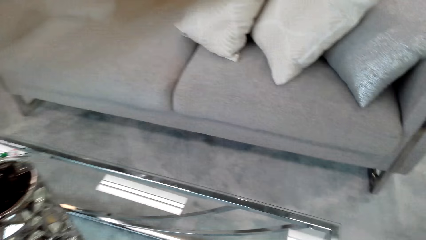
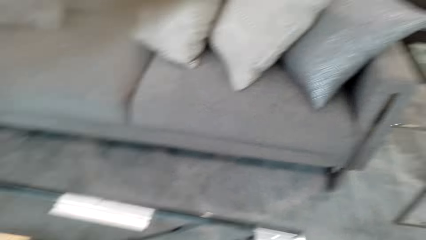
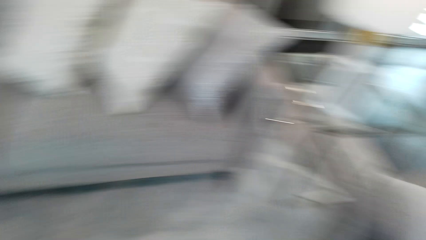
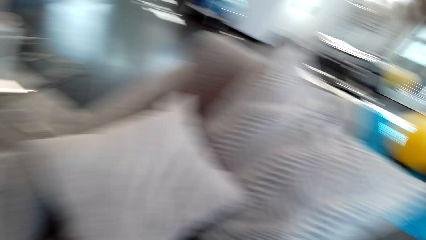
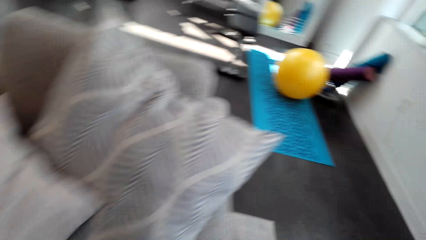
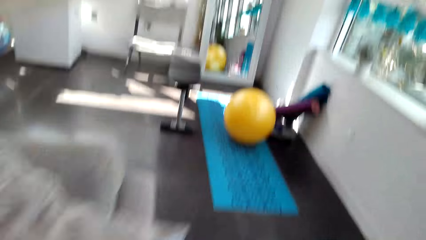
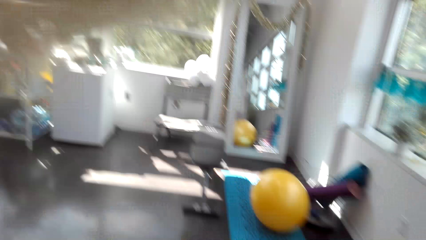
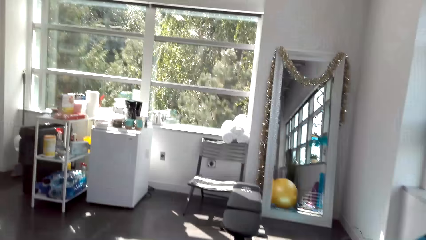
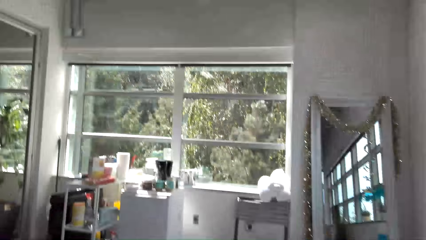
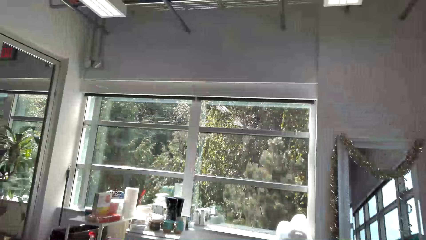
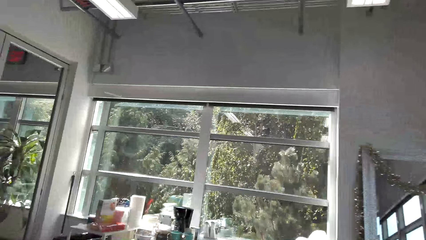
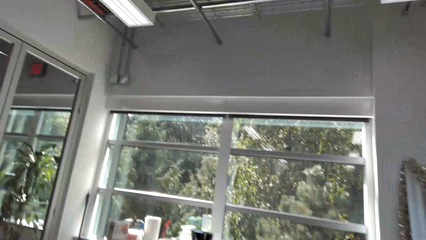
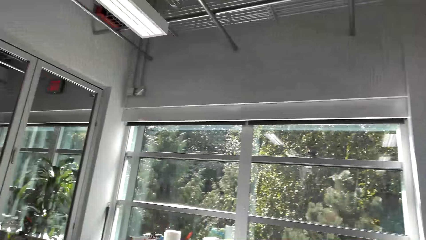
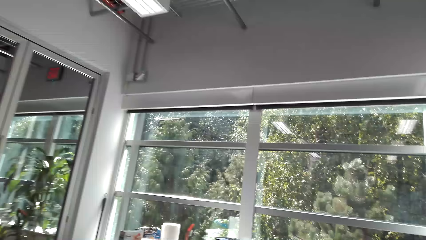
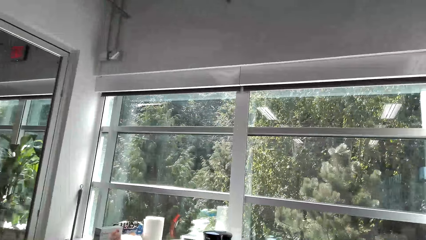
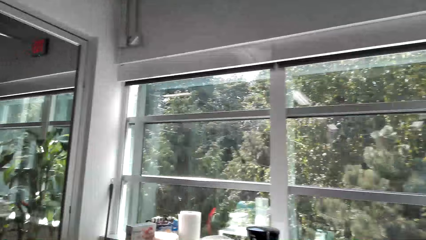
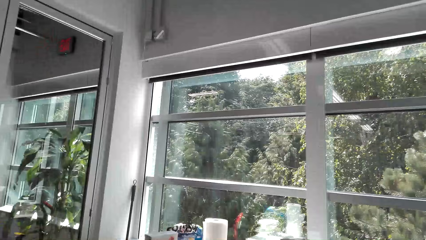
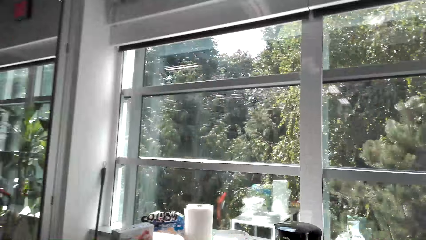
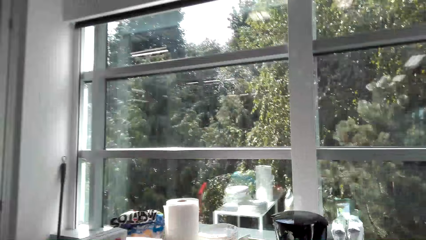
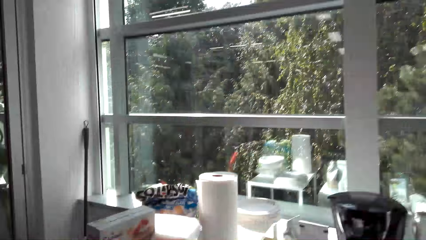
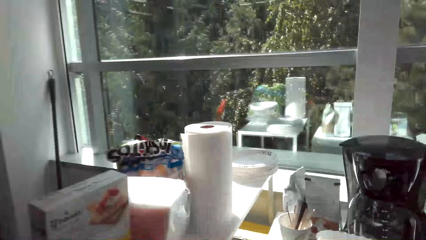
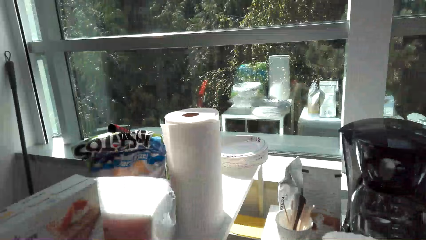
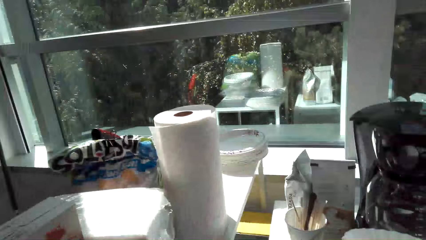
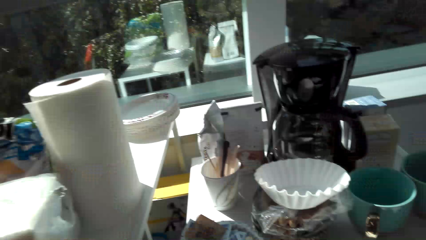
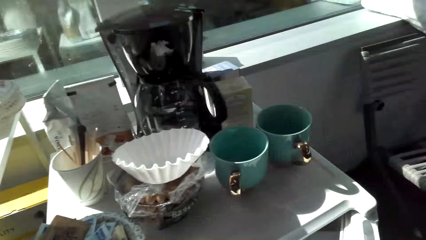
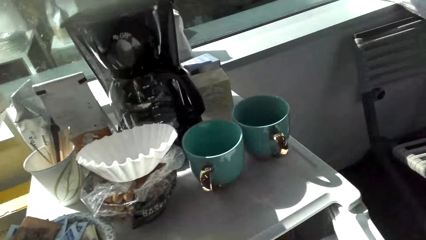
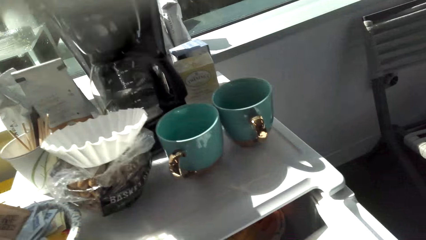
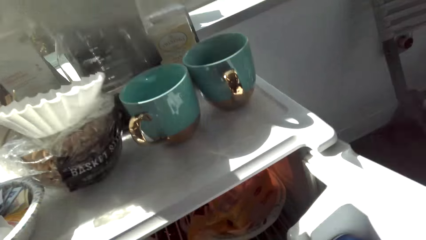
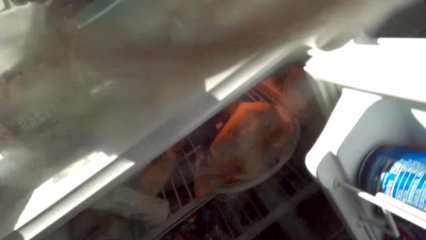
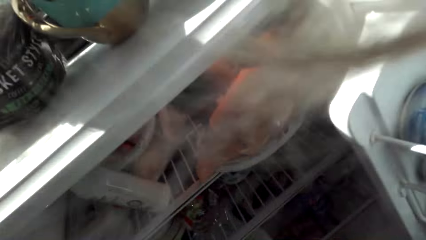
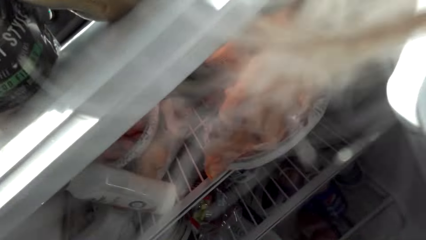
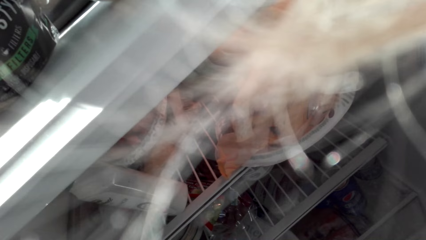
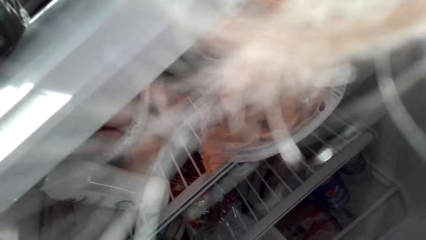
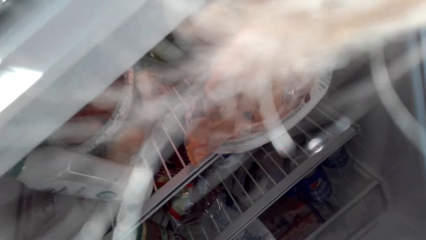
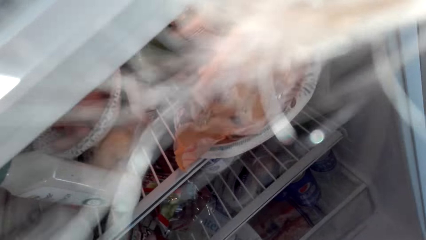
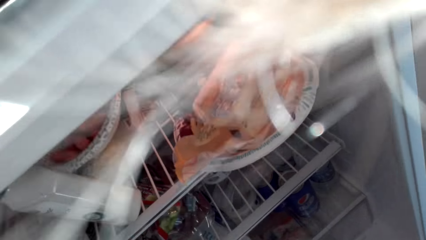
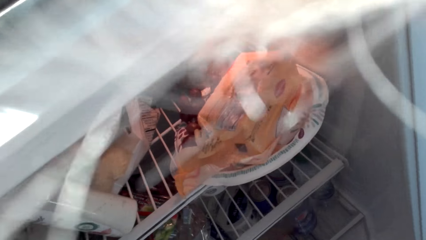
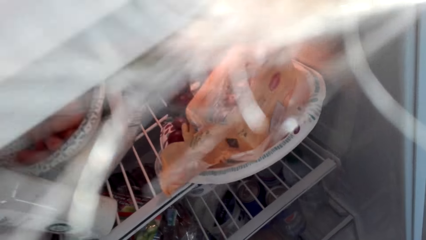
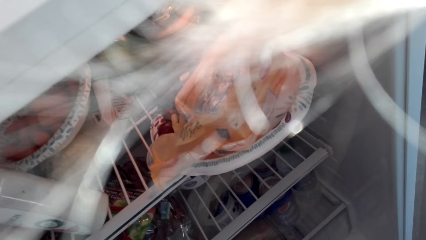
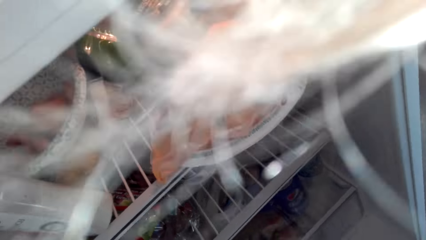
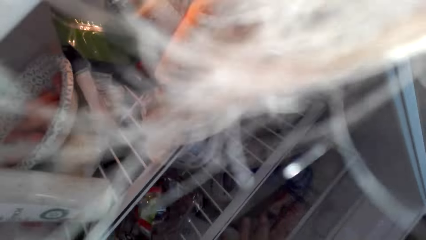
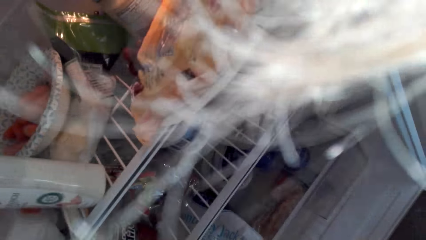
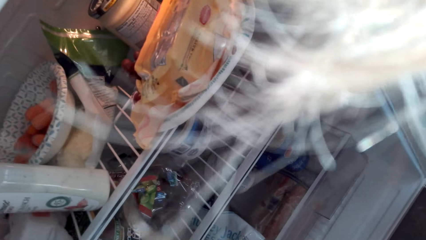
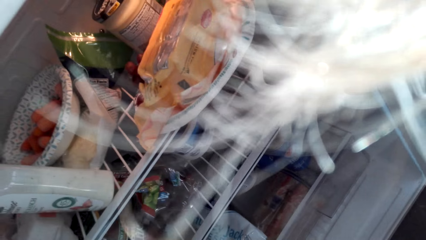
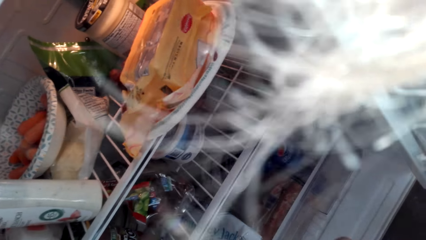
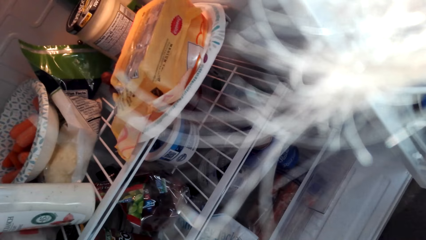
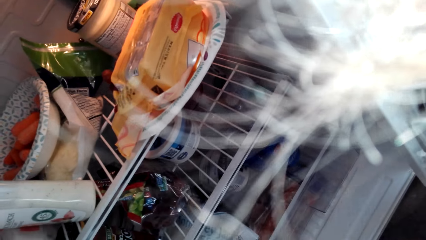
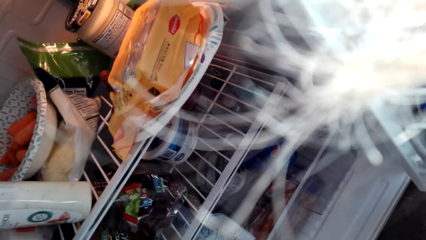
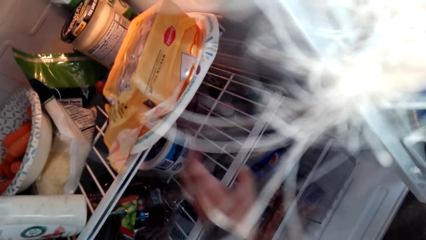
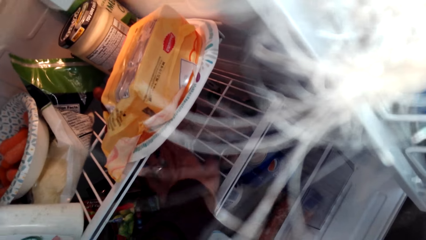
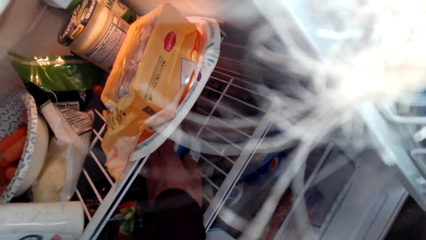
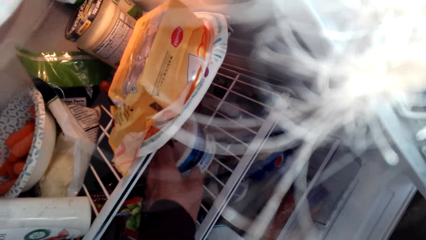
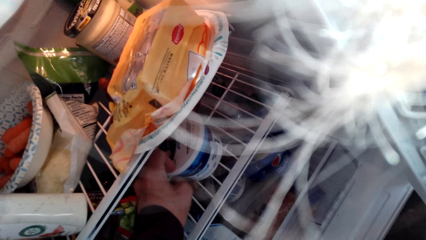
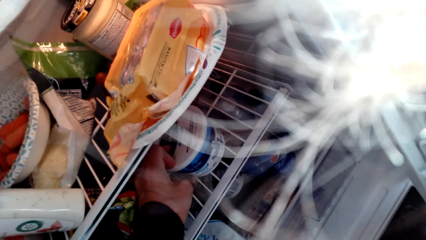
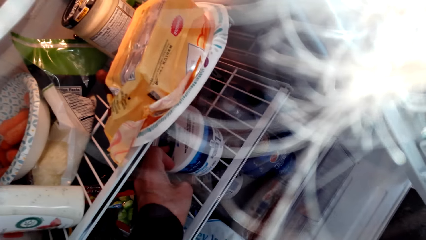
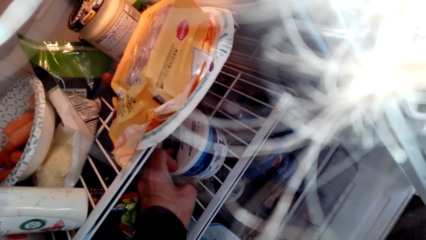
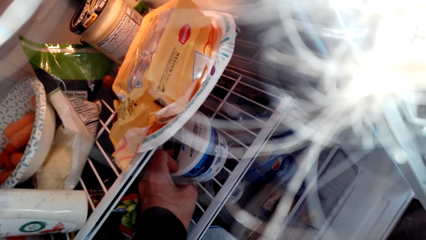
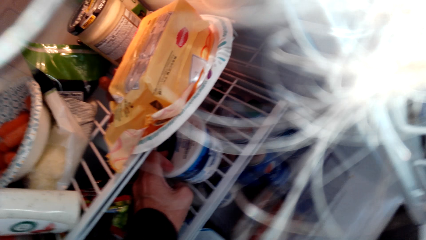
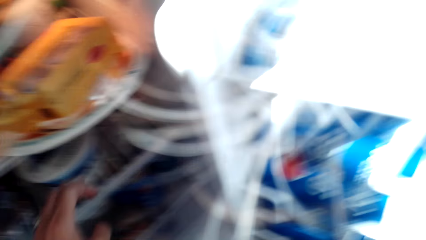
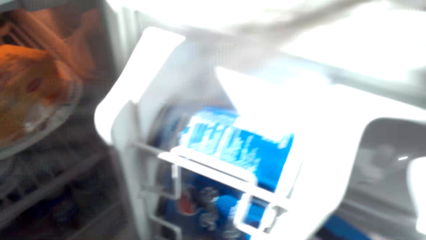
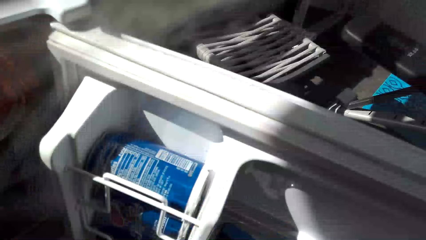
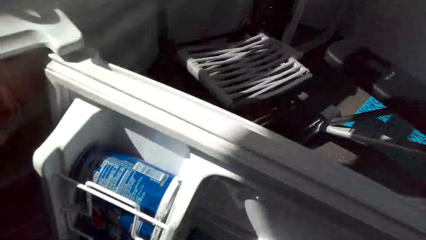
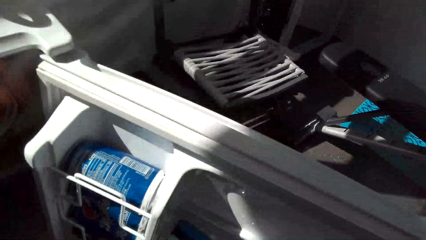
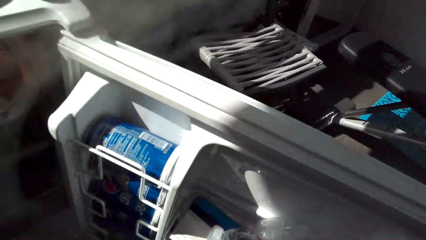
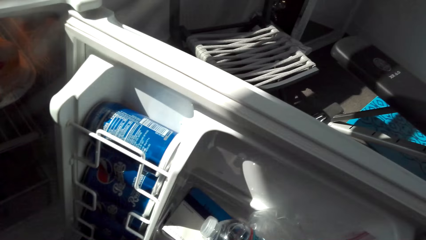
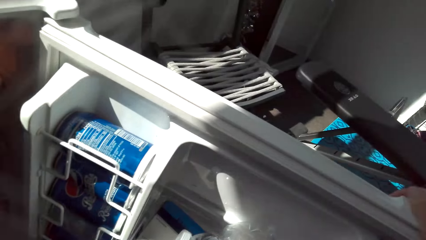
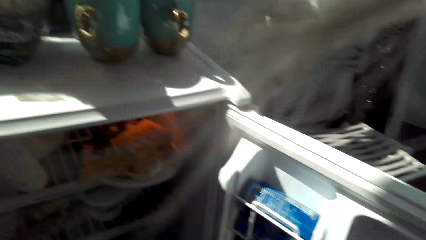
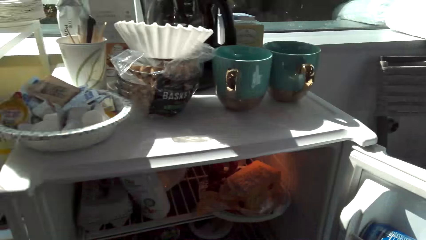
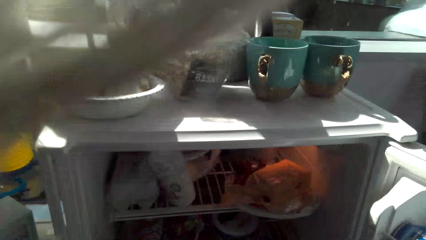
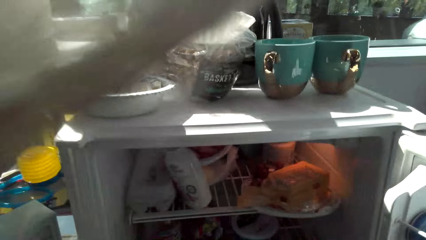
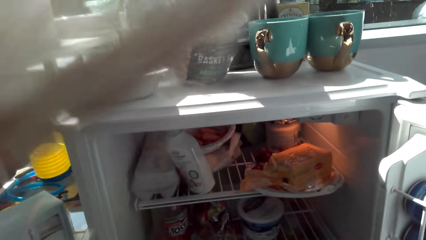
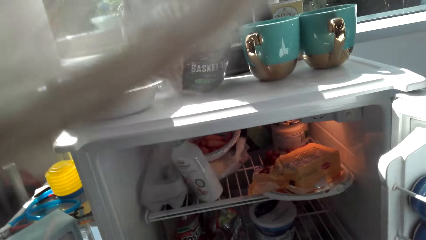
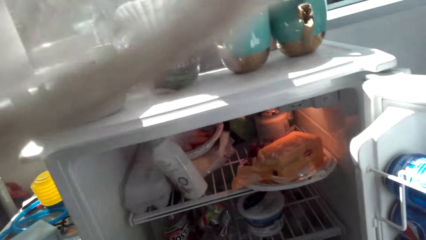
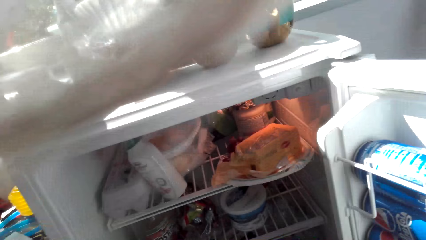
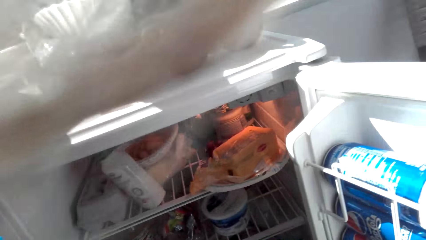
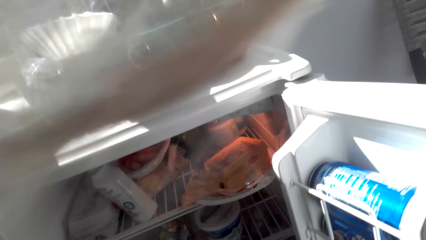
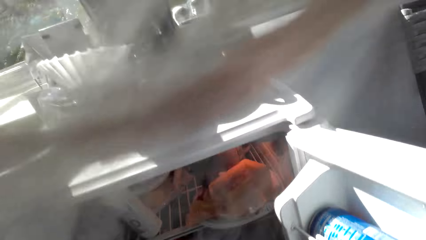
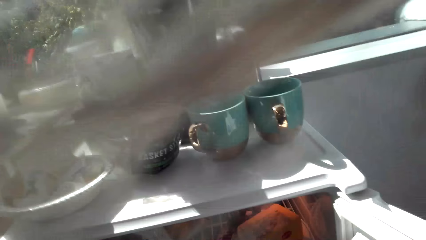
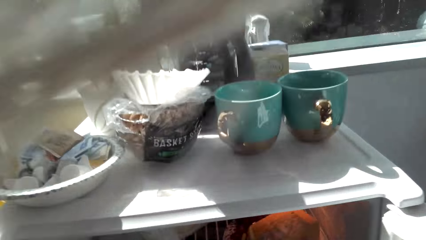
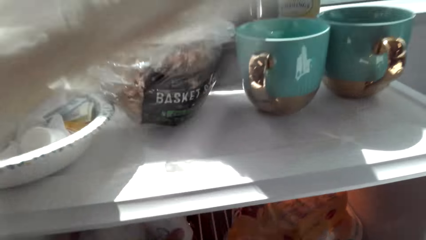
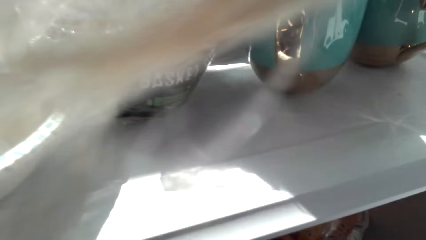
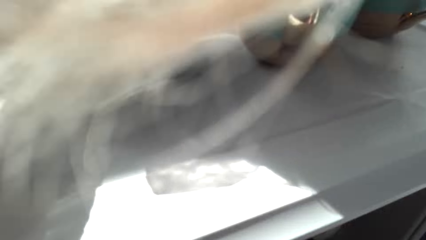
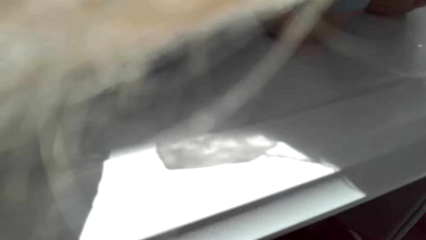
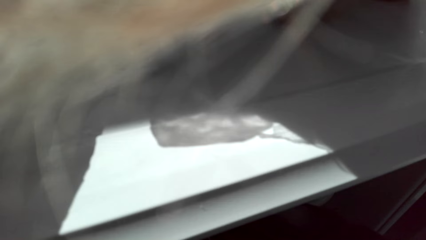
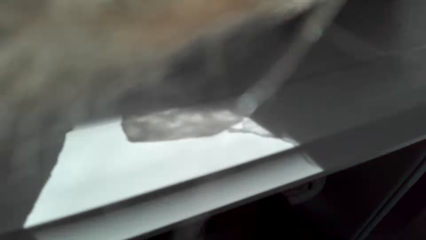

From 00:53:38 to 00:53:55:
The camera wearer looks at the table. She turns around, walks around. She opens the fridge. She looks in the fridge. She holds a container in the fridge with her left hand. She looks around.
